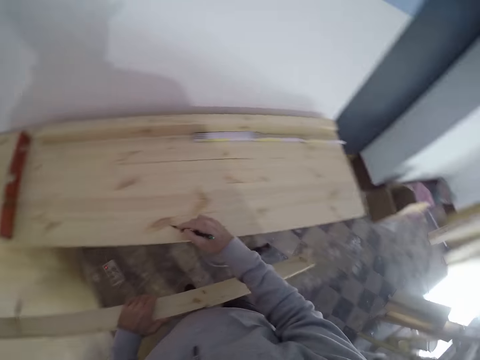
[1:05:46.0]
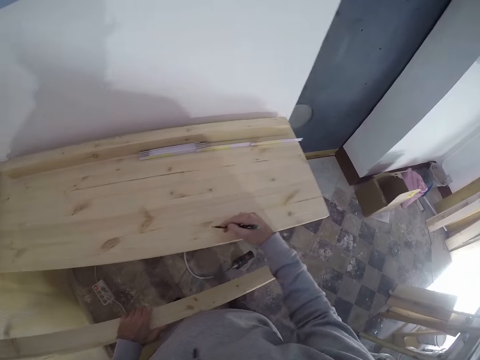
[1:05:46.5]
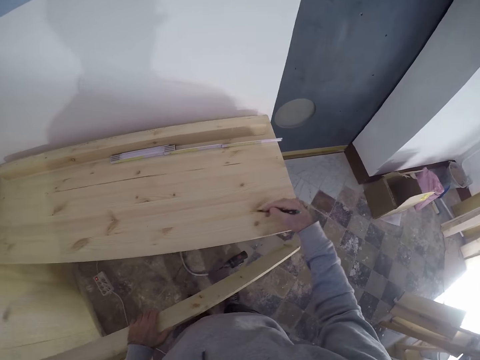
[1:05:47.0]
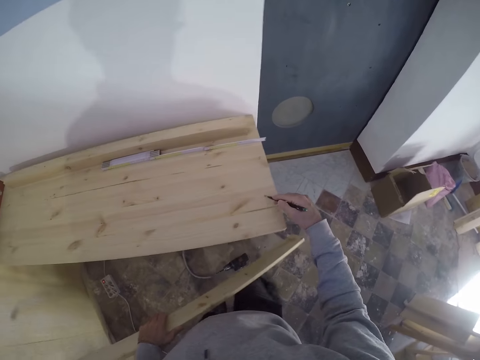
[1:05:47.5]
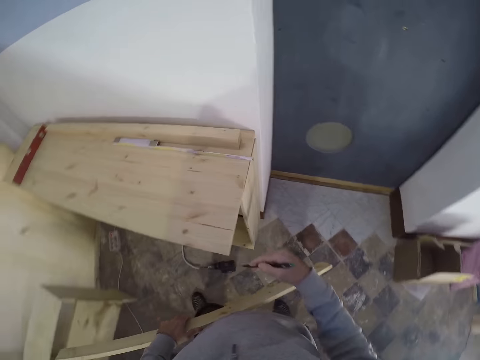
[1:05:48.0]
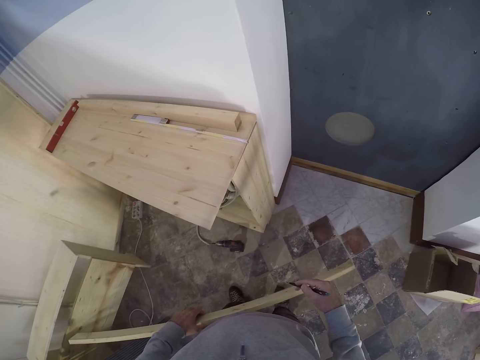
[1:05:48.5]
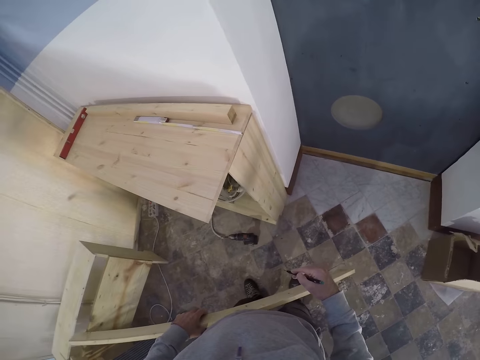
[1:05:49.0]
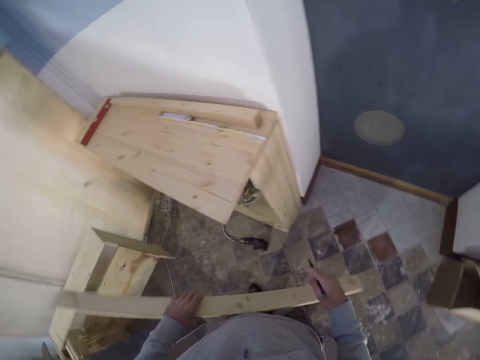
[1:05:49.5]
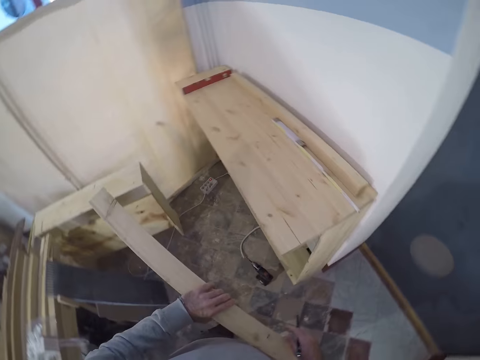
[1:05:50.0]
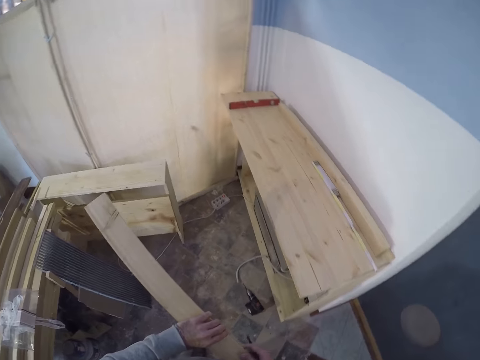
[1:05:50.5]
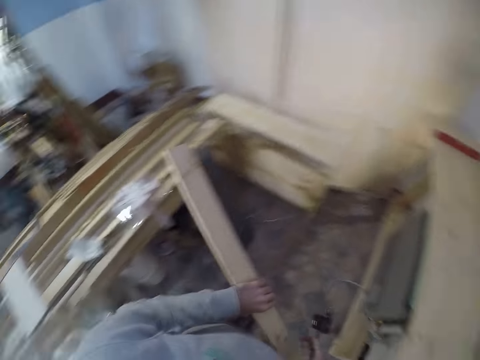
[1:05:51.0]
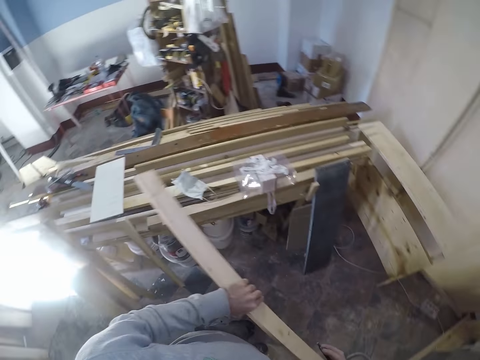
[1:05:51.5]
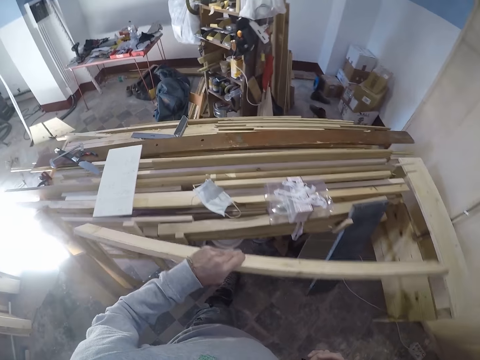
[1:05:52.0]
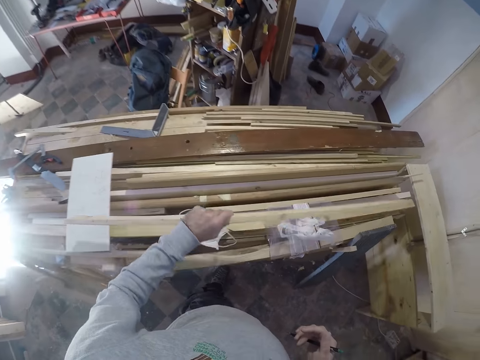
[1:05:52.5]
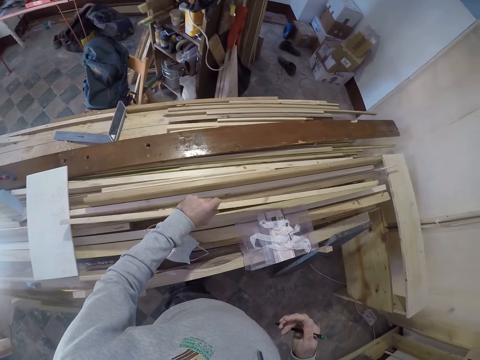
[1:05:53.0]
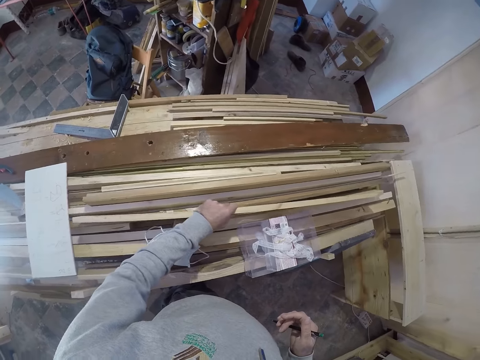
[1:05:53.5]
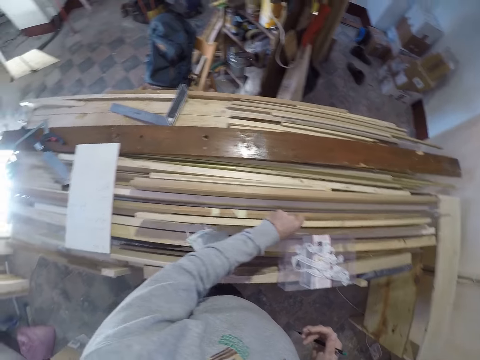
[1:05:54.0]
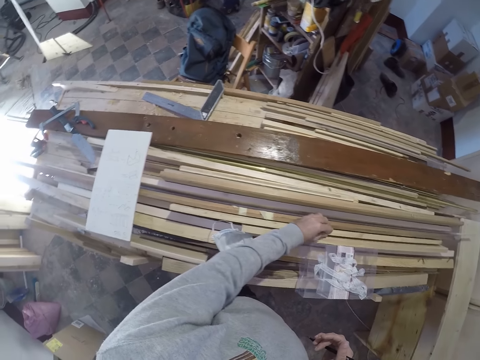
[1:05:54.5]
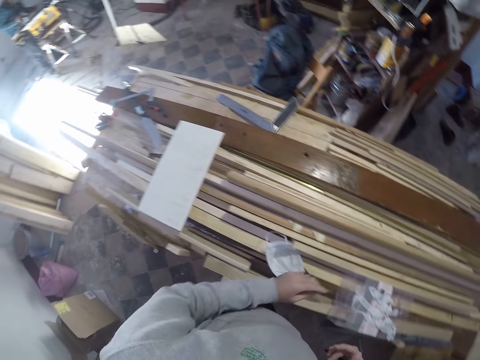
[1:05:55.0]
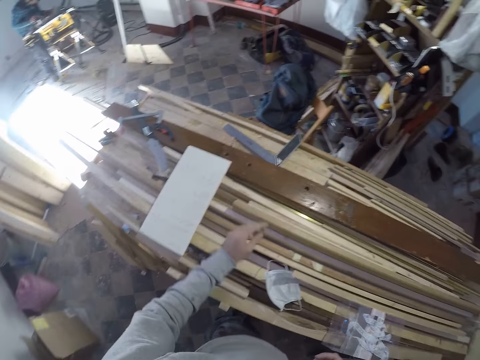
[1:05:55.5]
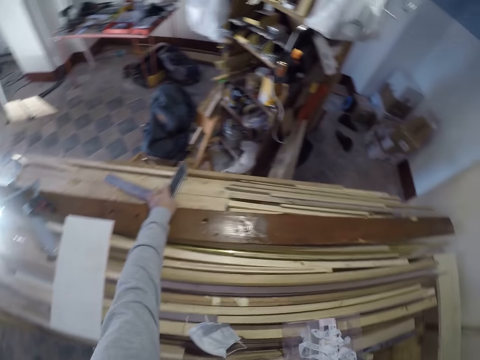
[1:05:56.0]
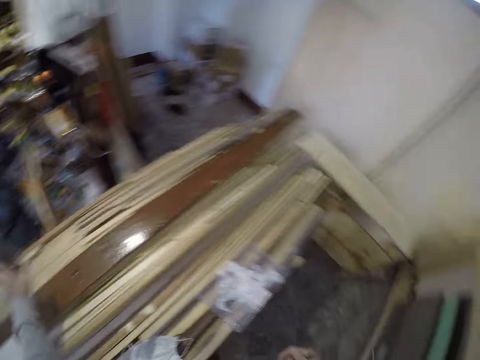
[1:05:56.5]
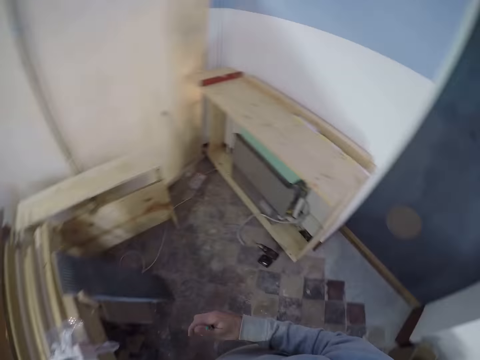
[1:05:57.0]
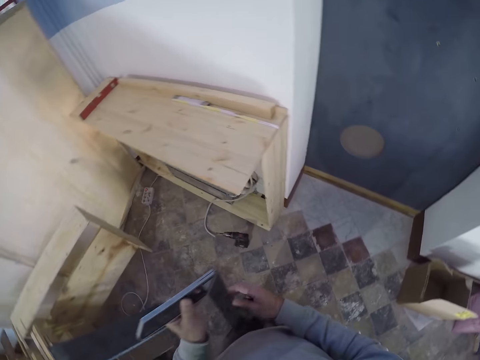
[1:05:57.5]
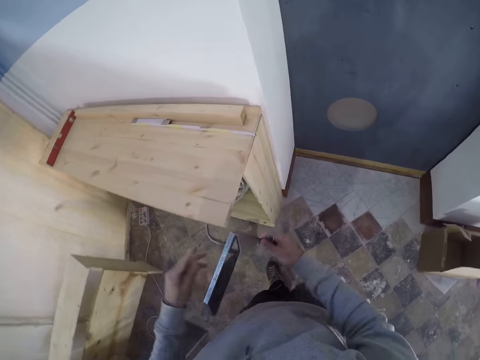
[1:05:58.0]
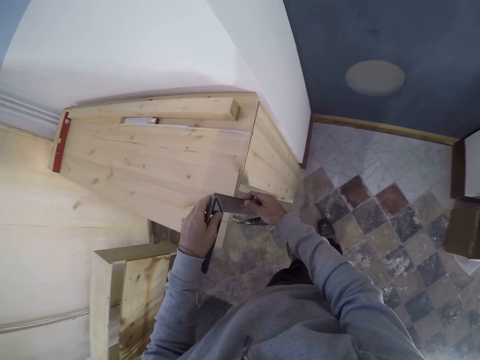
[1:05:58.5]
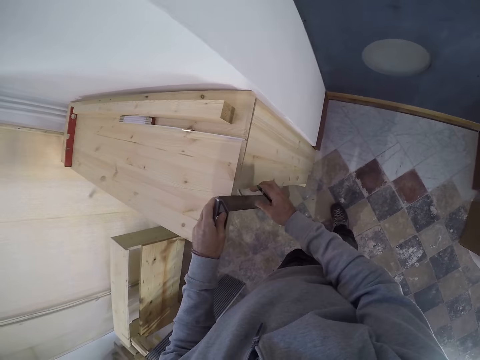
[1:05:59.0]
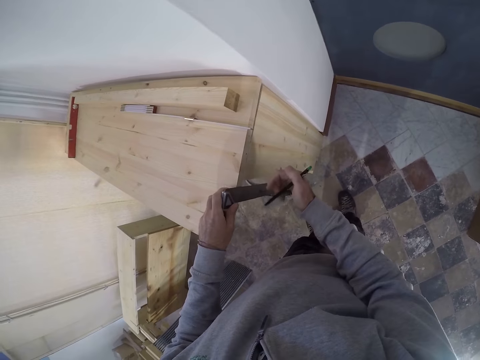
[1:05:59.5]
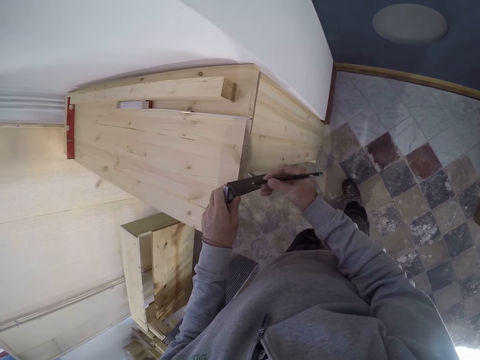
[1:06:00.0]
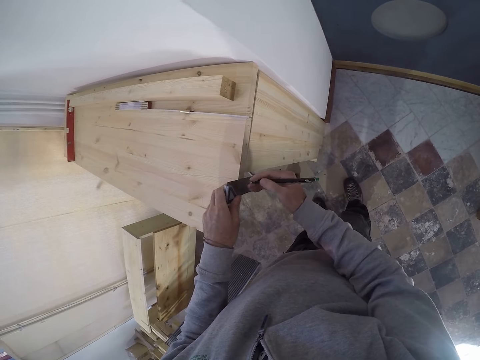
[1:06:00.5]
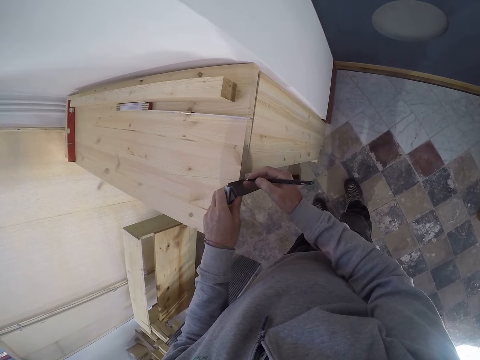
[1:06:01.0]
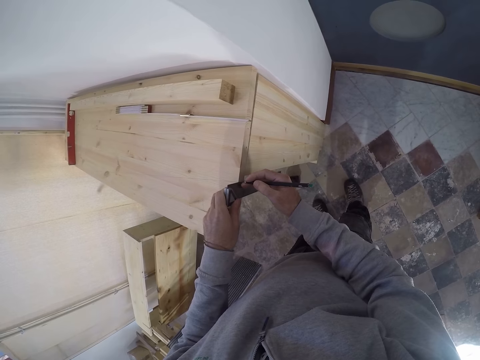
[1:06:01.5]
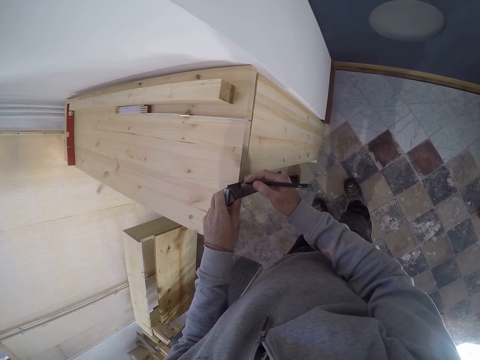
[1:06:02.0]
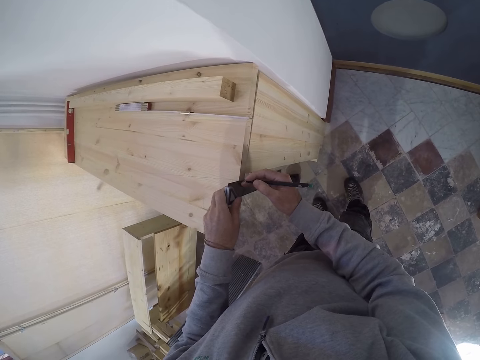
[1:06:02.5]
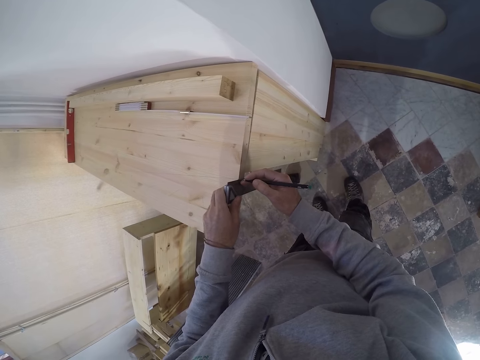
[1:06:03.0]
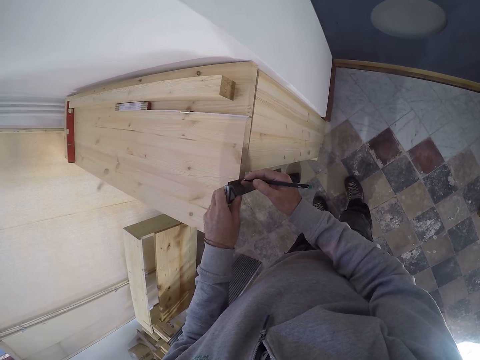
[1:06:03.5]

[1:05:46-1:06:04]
The camera wearer puts a mark on the wood using a pen. He stares at the wood. He holds the wood with both hands. He drops the wood on the workbench with his left hand. He picks a square ruler on the workbench with his left hand. He passes the square ruler to his right hand from his left hand. He holds the square ruler with the right hand. He measures the bench with the square ruler in both hands. He holds the square ruler on the wood. He marks a point on the bench with the pen in his right hand.

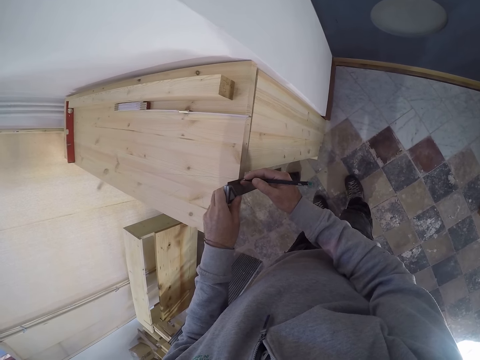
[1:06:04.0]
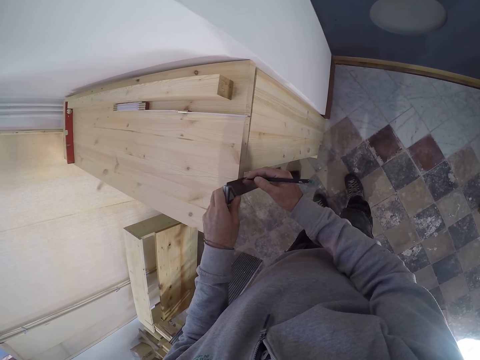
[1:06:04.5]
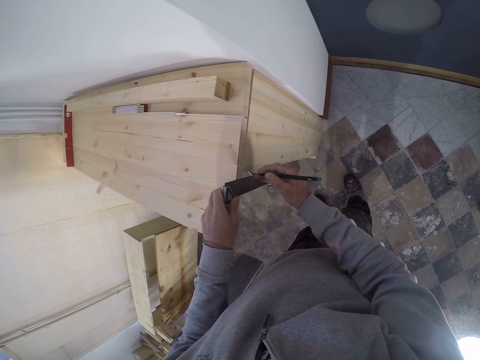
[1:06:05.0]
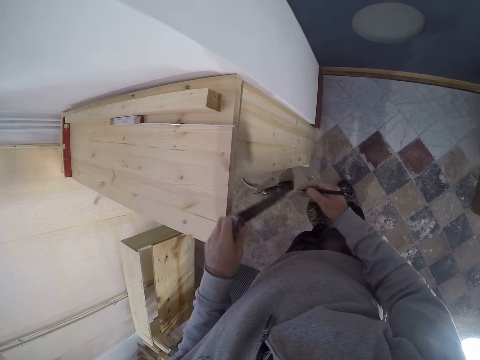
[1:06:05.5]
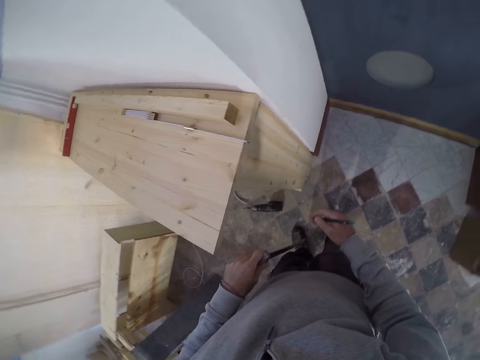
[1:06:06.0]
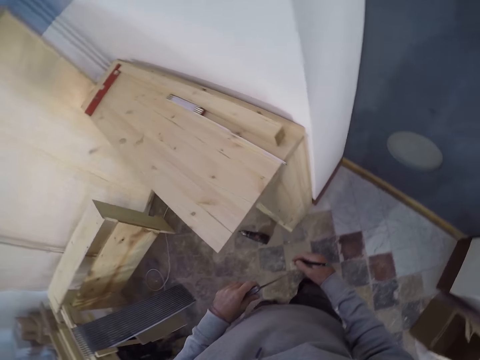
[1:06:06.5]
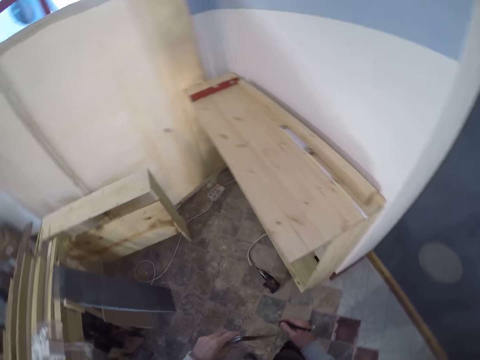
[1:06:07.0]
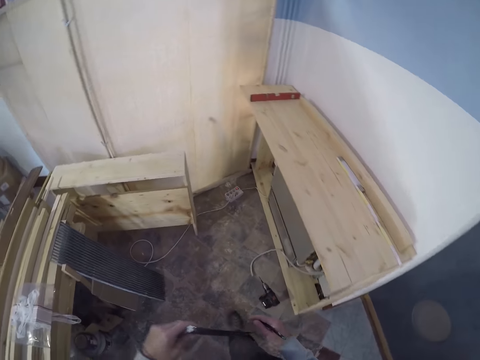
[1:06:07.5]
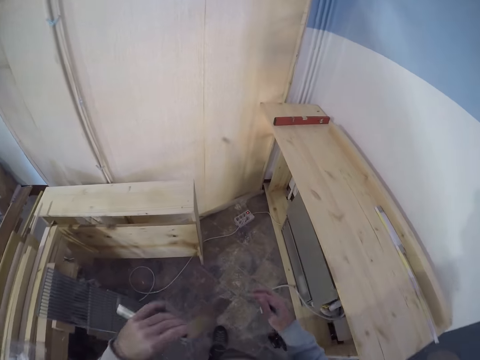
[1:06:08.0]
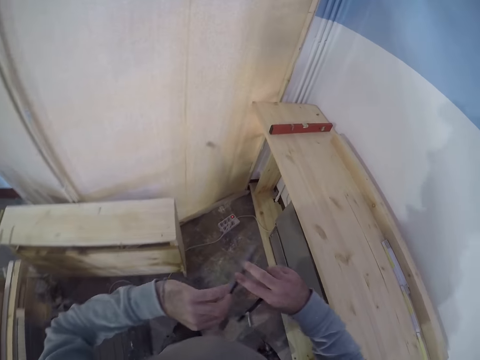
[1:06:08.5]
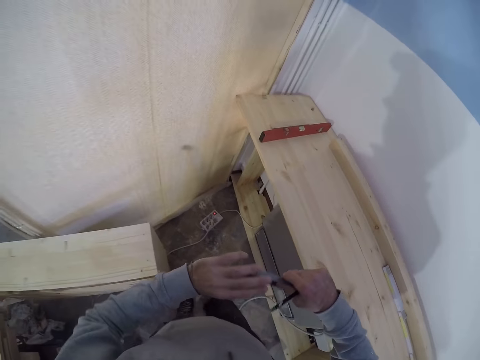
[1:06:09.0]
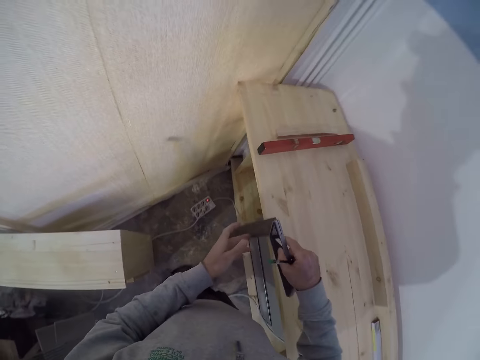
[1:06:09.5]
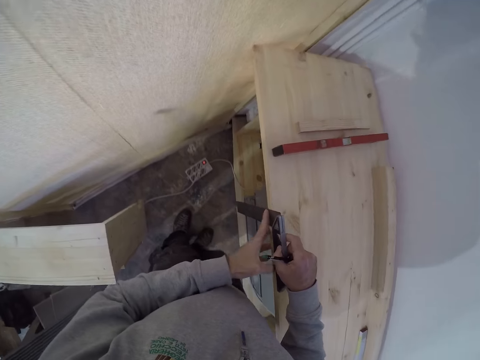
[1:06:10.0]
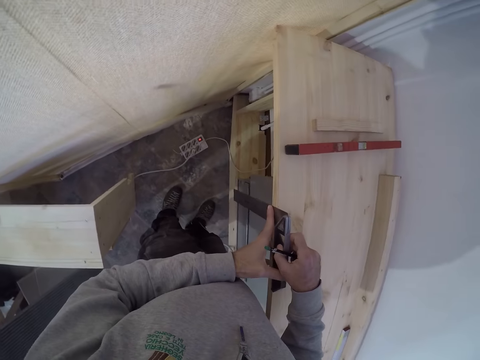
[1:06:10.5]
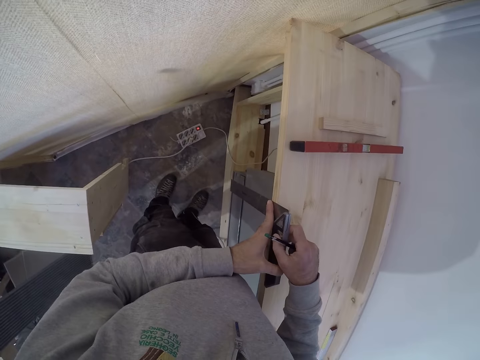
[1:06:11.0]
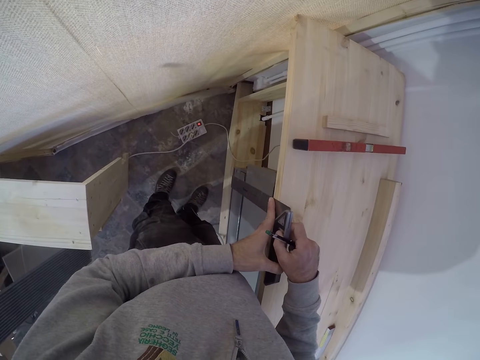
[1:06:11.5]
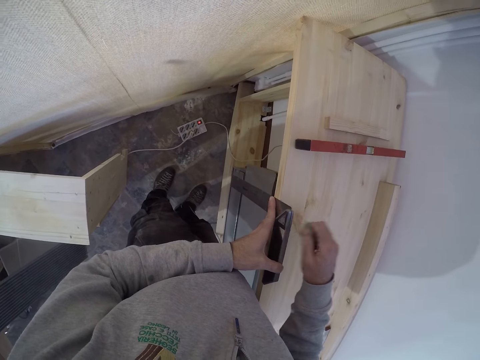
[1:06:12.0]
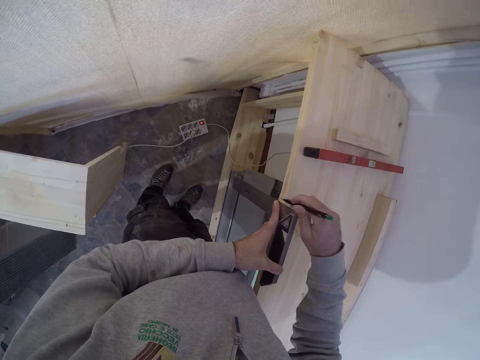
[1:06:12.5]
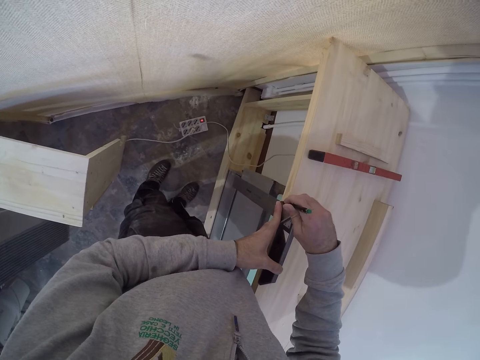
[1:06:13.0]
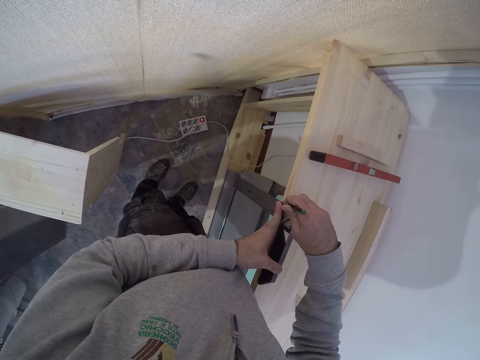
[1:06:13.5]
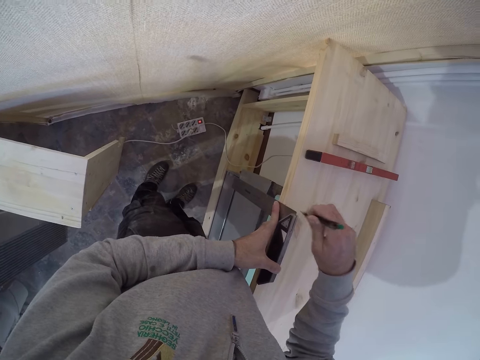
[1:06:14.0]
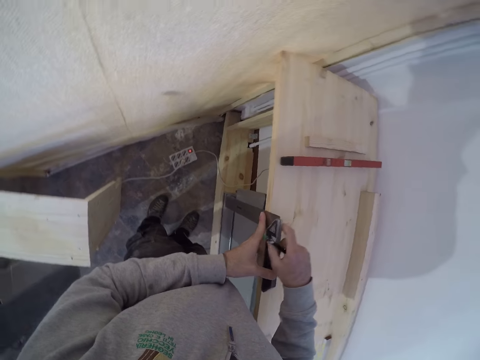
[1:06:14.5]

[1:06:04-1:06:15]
The camera wearer walks in the room. He passes the square ruler to his right hand. He holds the square ruler on the wood. He measures the bench with the square ruler with both hands. He marks a point on the bench with the pen in his right hand. He passes the square ruler to his right hand from his left hand.
